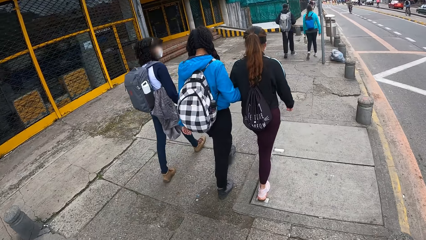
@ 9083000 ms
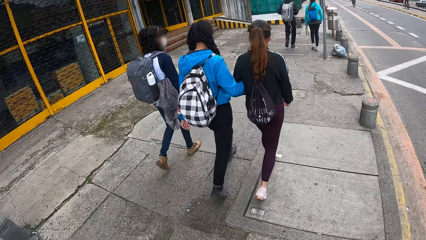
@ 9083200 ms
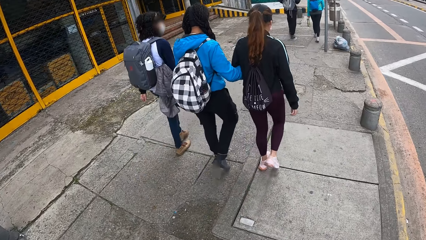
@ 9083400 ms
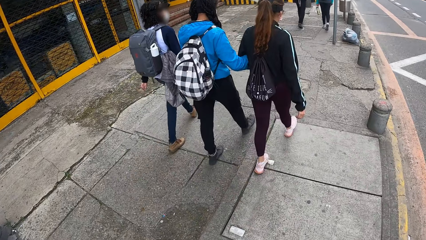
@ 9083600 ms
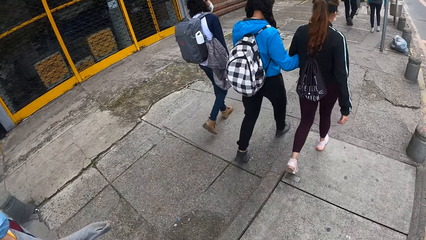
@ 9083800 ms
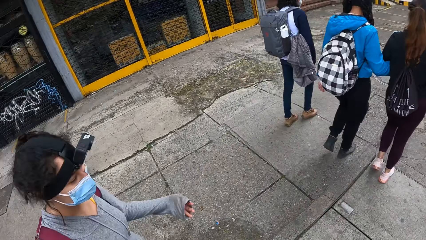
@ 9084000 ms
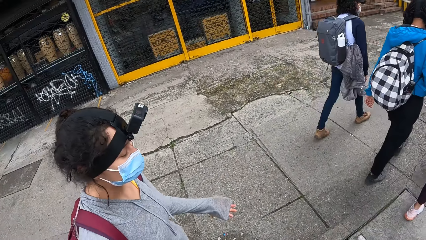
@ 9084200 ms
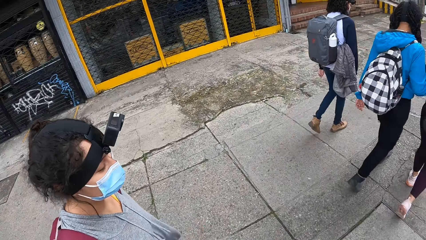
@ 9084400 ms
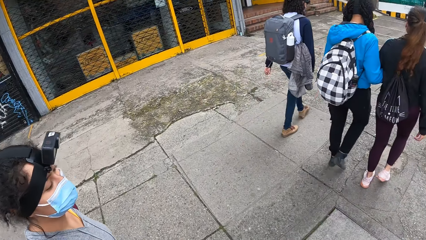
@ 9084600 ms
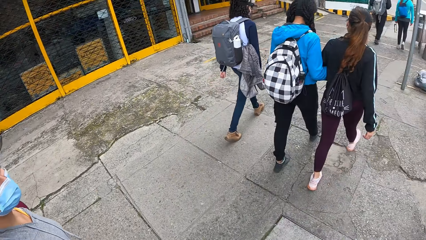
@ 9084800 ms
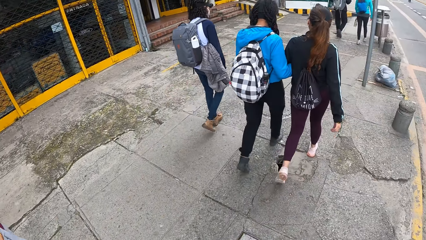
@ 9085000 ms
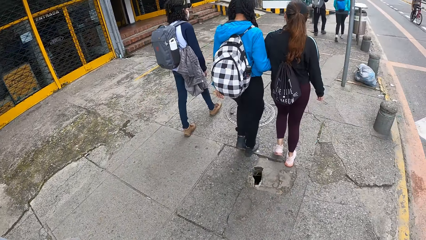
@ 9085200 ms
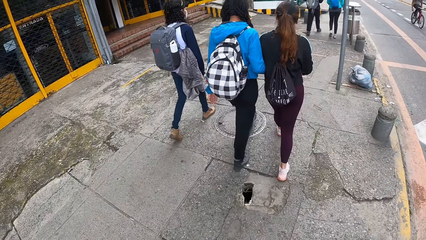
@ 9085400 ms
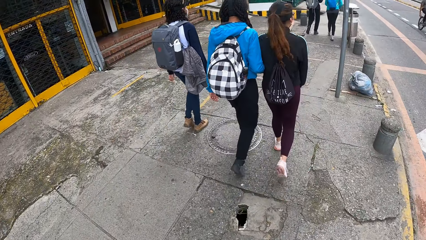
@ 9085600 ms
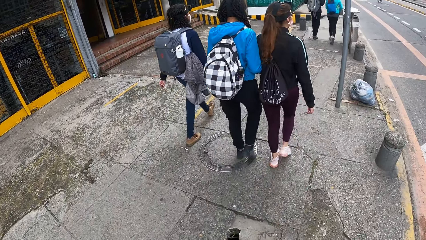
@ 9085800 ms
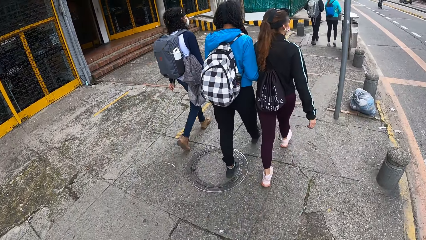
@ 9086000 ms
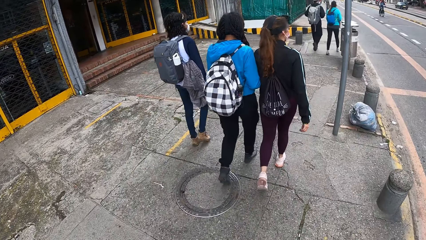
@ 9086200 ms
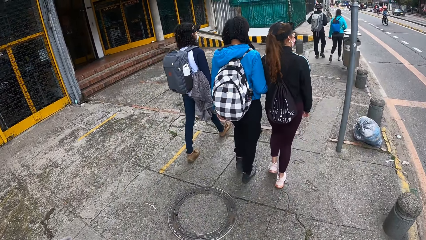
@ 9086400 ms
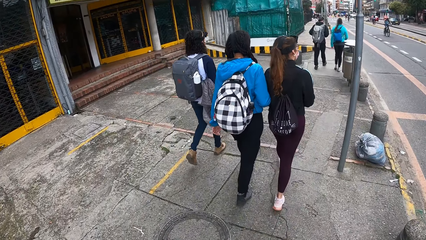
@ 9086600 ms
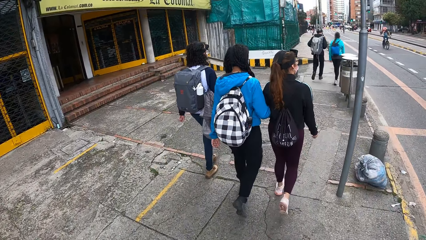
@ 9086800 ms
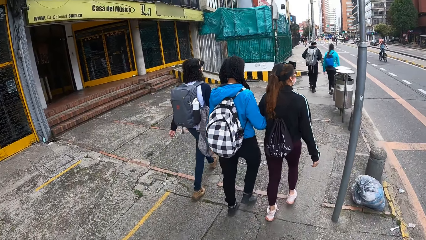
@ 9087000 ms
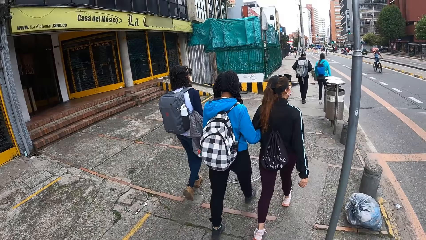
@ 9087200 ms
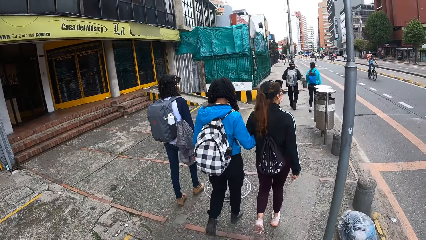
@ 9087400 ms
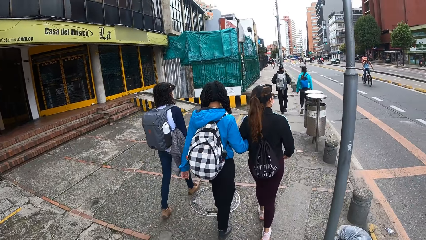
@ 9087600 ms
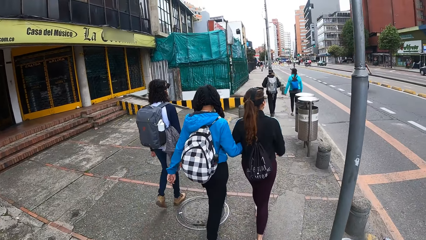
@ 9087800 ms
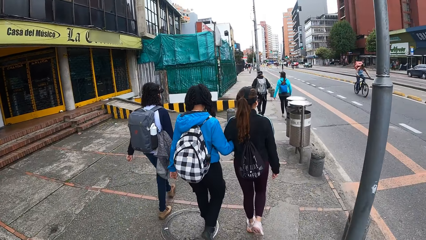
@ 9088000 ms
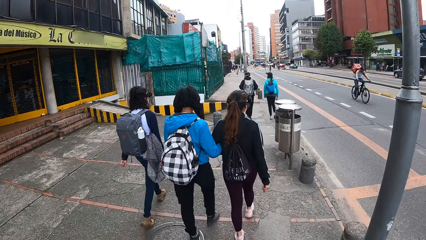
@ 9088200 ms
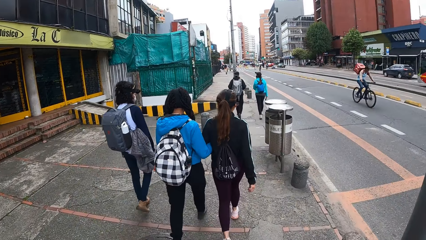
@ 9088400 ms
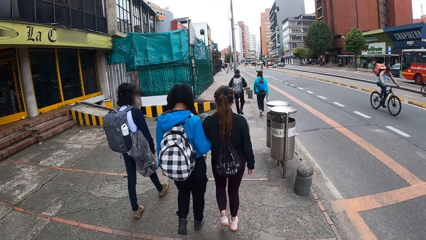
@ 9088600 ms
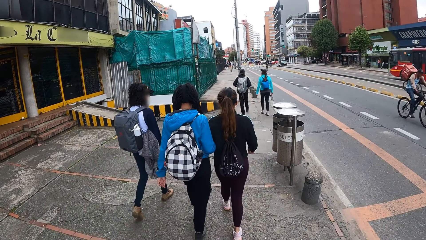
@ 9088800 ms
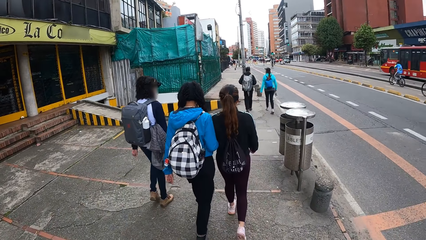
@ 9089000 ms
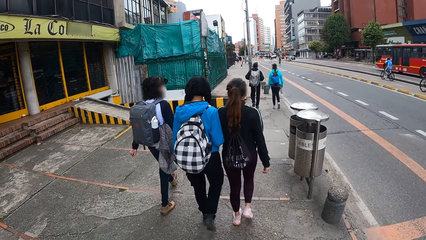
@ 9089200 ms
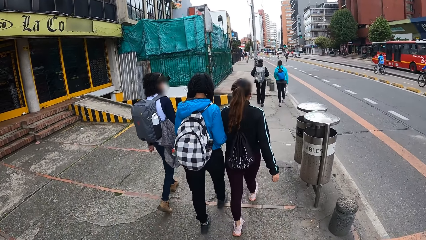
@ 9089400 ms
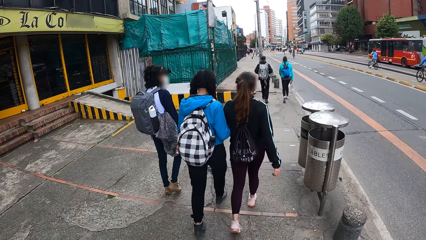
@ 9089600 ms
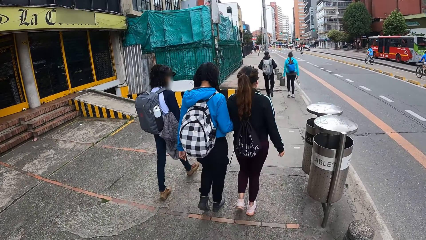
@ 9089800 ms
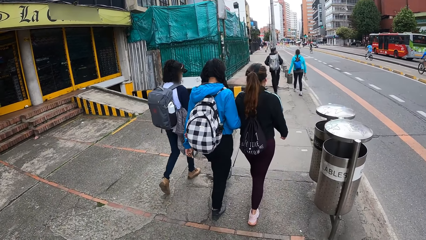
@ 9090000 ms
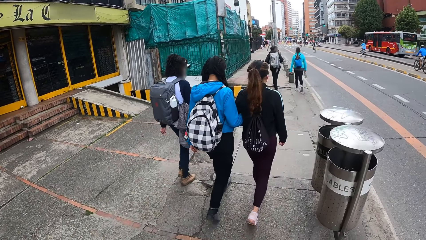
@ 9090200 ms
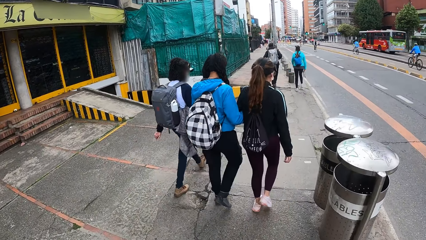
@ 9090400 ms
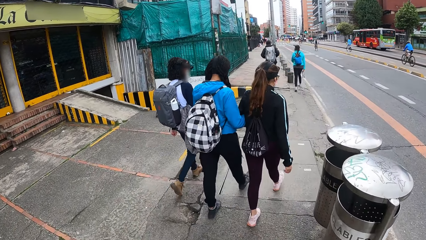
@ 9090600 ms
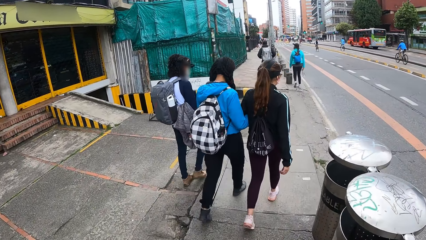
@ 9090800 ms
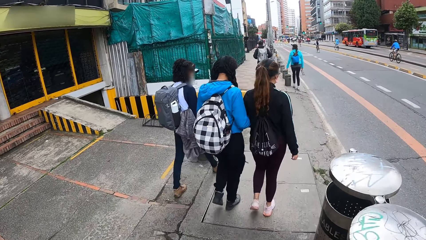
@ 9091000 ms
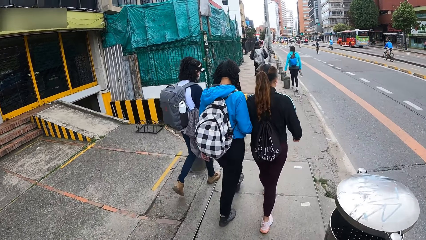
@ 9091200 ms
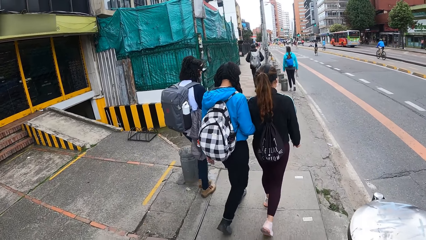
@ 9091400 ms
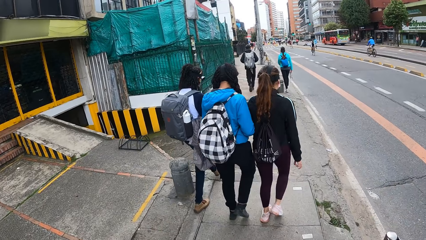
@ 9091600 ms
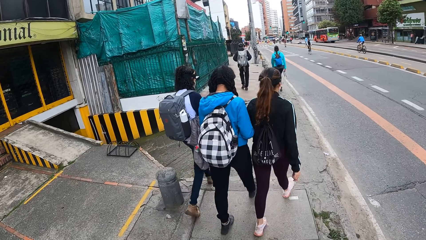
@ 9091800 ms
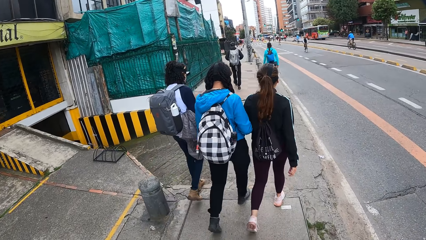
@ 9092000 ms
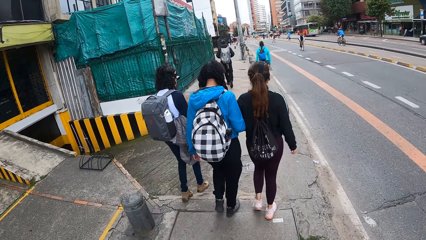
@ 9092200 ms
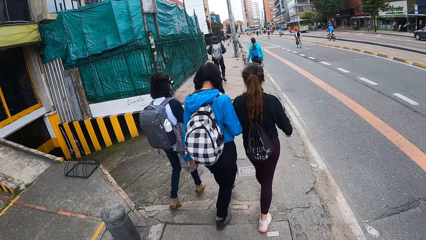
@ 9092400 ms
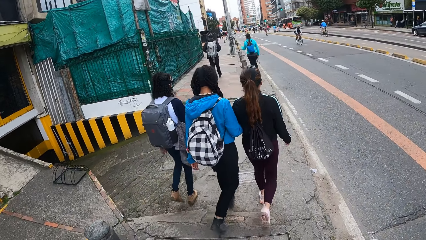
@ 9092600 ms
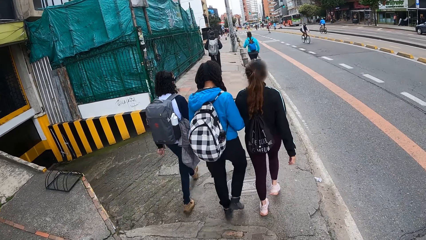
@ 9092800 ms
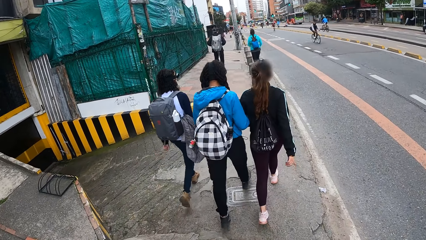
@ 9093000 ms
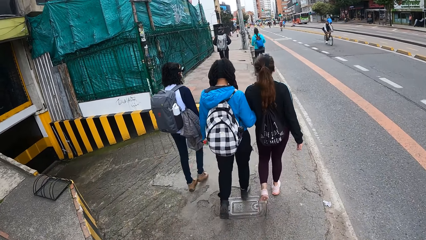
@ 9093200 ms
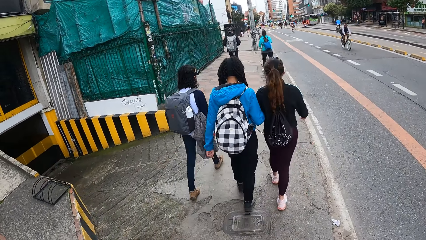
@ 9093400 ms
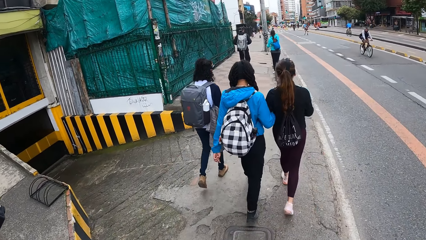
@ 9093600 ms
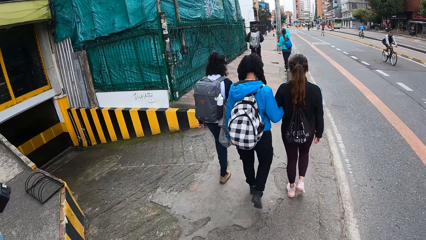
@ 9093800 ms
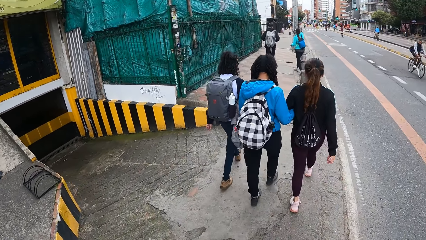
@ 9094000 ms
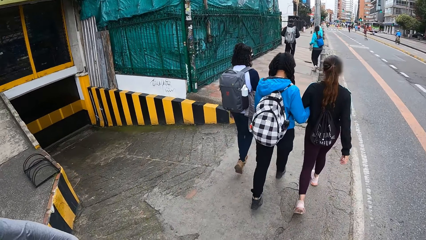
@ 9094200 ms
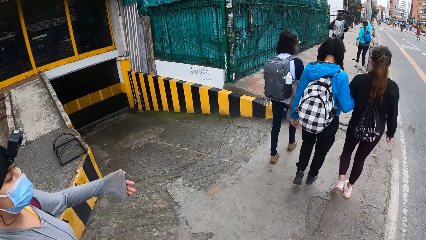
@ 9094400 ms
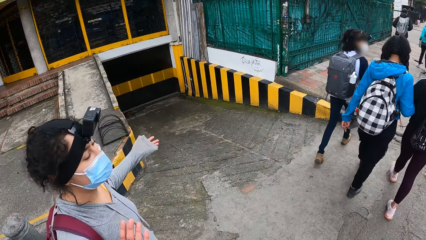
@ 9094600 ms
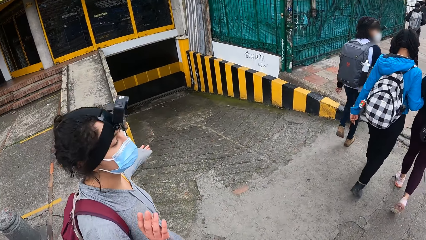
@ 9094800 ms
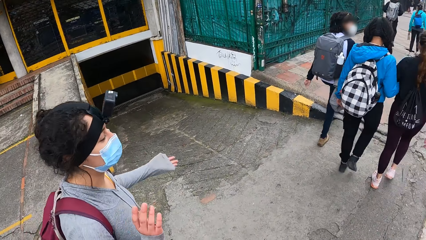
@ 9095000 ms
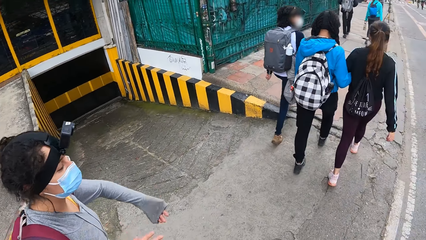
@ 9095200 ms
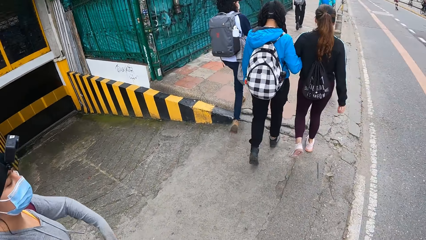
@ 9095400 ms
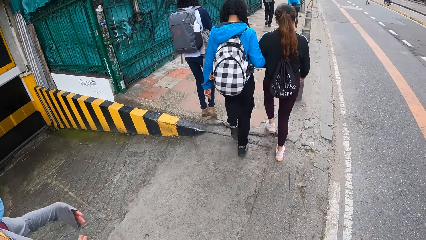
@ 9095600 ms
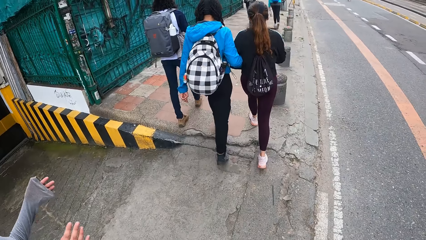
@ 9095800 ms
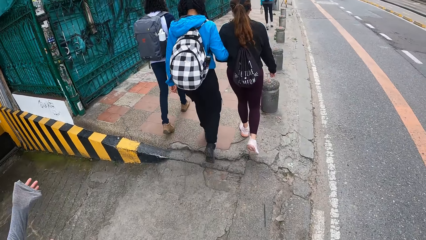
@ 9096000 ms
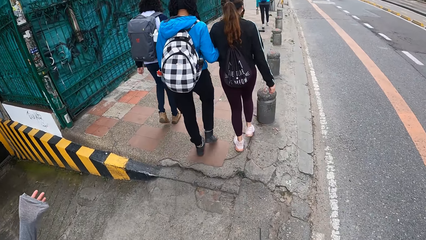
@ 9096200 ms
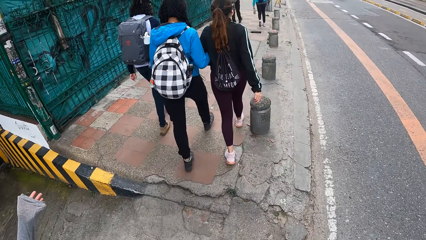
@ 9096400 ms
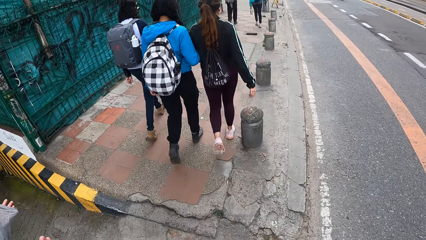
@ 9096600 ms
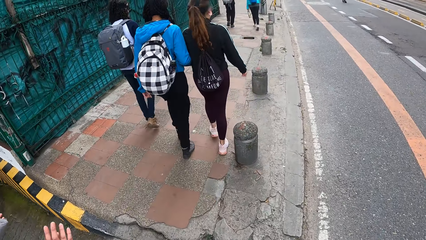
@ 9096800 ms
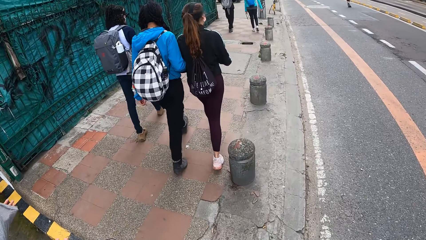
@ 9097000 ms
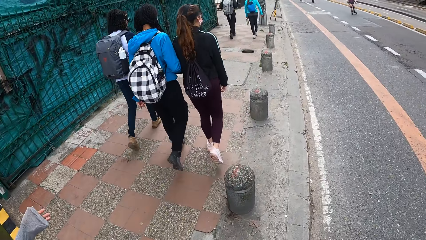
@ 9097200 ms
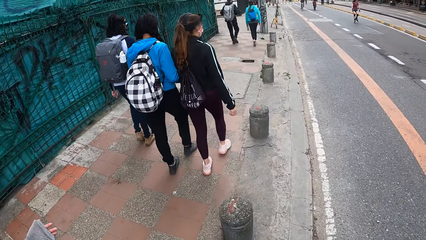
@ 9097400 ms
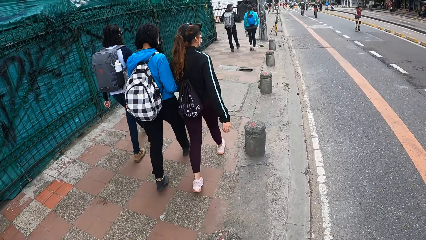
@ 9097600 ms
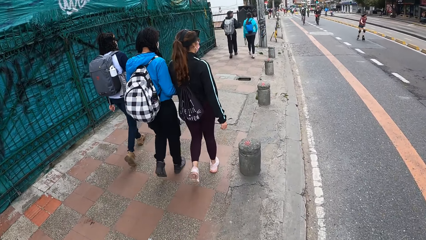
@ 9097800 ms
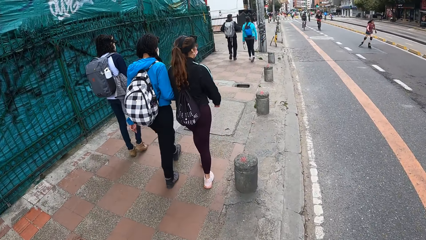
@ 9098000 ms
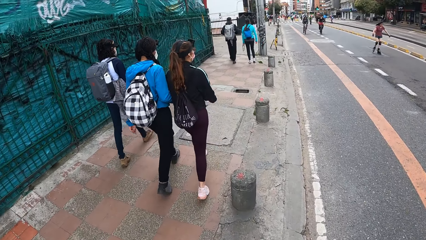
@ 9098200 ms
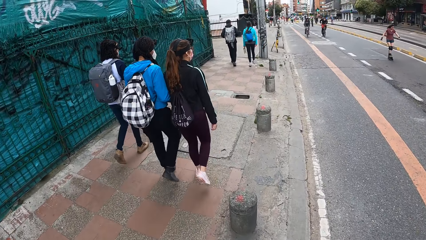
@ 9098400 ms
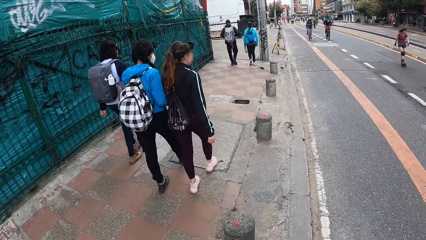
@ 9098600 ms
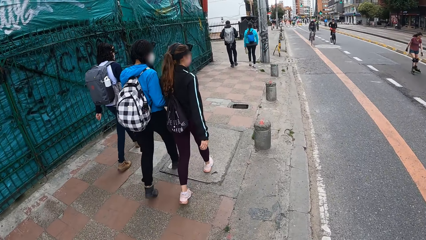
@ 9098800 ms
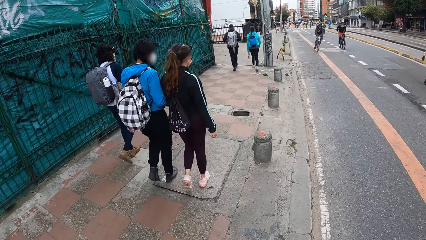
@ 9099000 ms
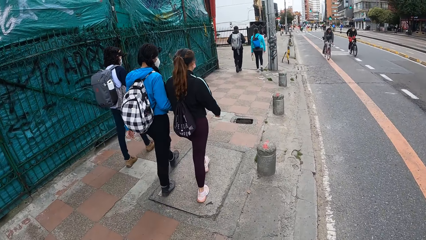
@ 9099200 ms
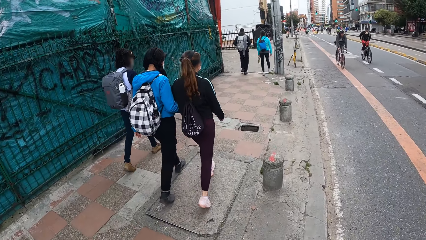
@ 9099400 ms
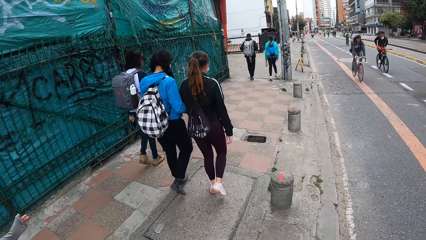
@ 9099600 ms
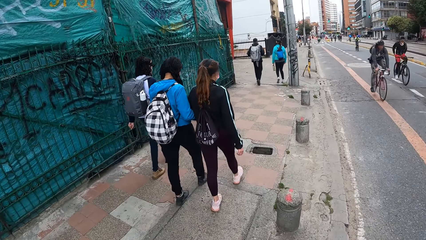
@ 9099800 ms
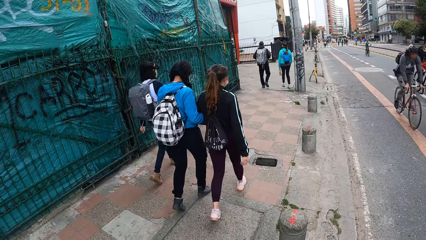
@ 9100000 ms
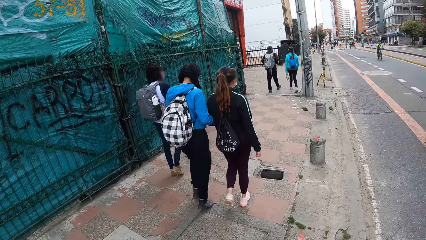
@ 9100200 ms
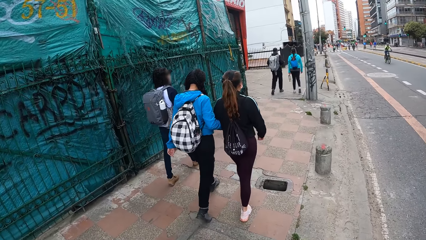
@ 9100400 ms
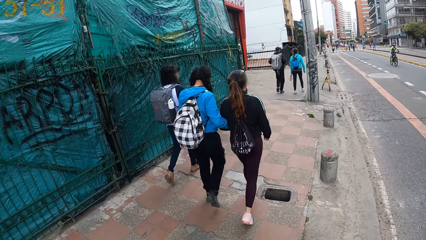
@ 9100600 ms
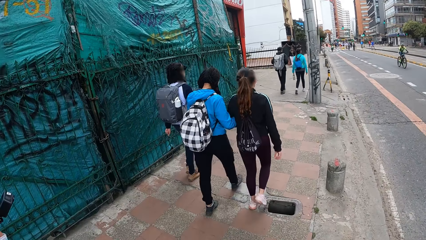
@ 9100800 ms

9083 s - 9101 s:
The woman passes a bottle from her left hand to her right hand. The woman passes the bottle from her right hand to her left hand. The woman gestures to a man with her right hand.
